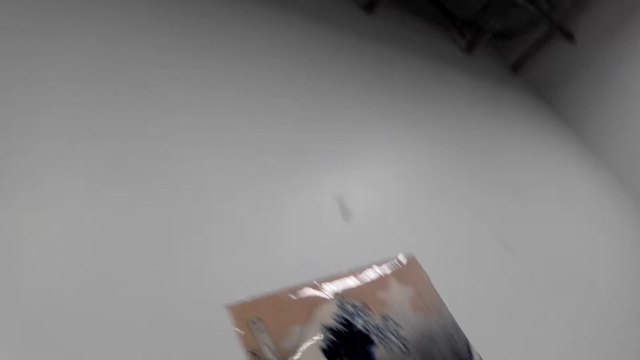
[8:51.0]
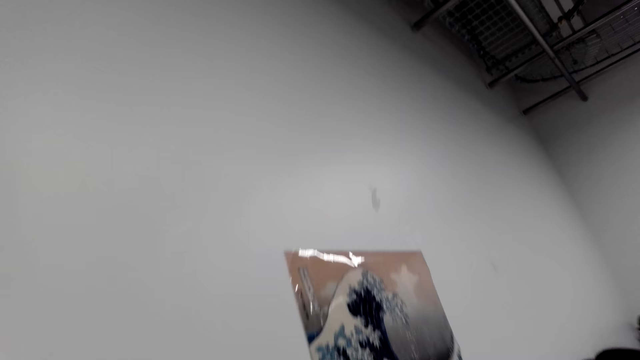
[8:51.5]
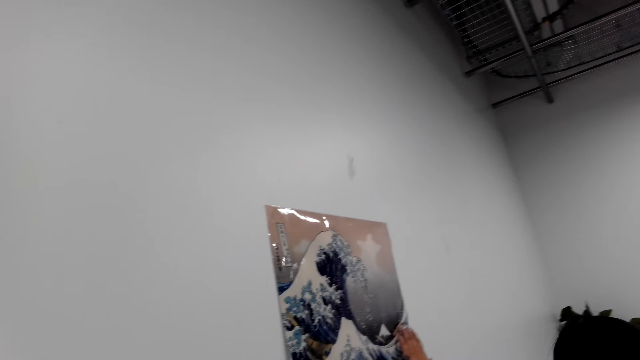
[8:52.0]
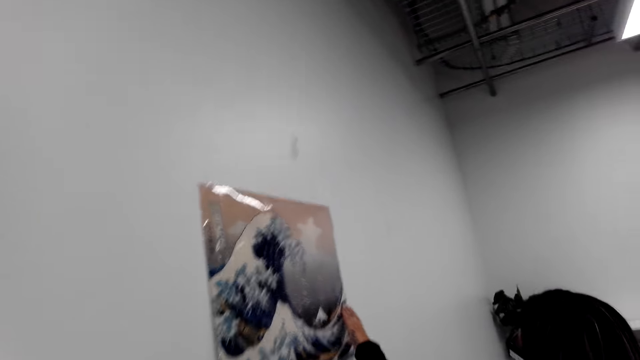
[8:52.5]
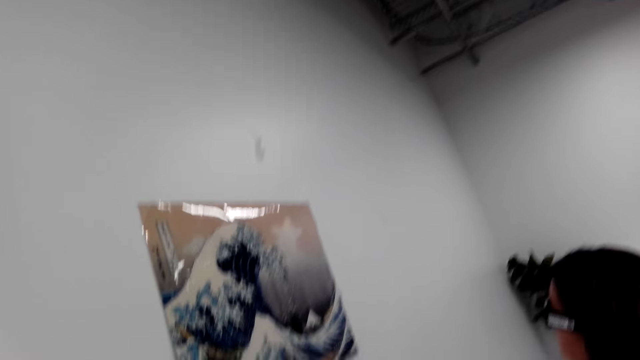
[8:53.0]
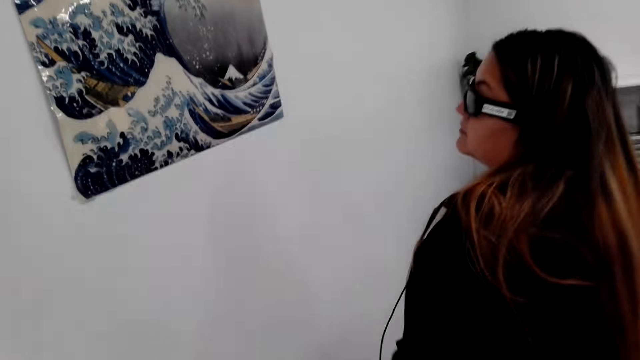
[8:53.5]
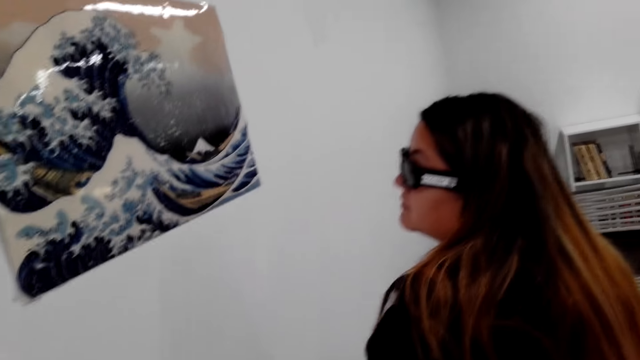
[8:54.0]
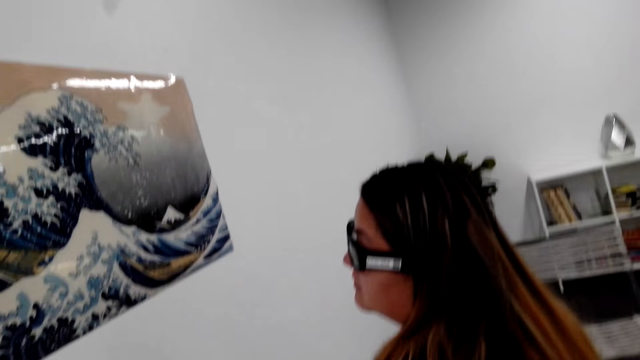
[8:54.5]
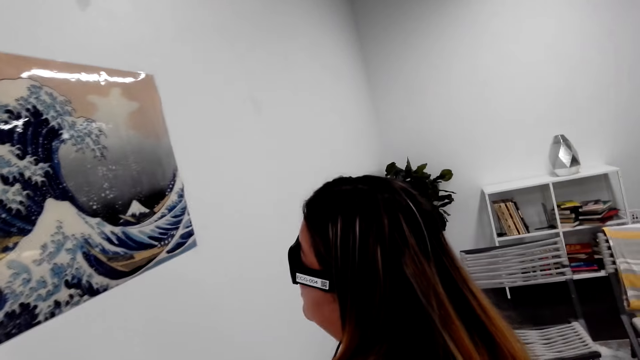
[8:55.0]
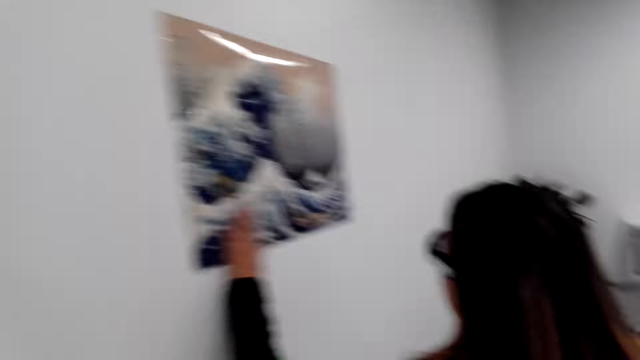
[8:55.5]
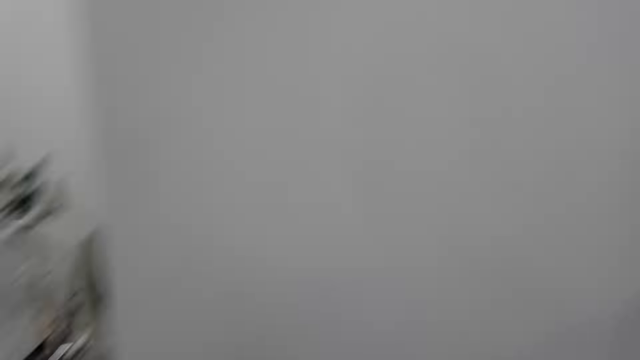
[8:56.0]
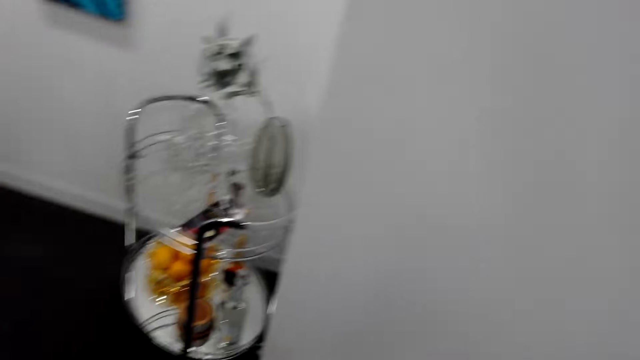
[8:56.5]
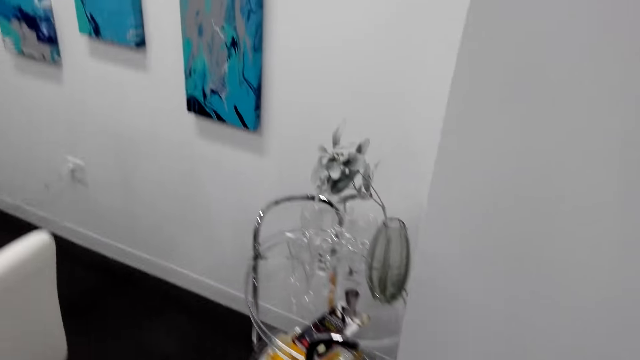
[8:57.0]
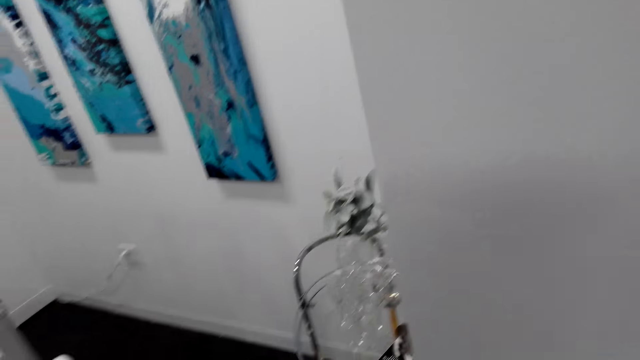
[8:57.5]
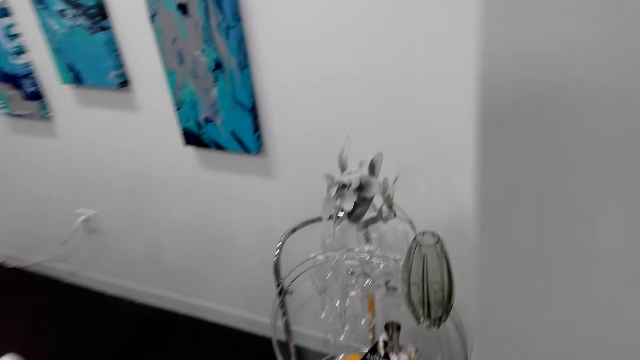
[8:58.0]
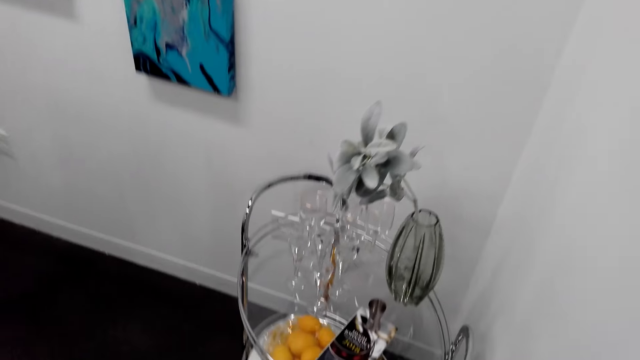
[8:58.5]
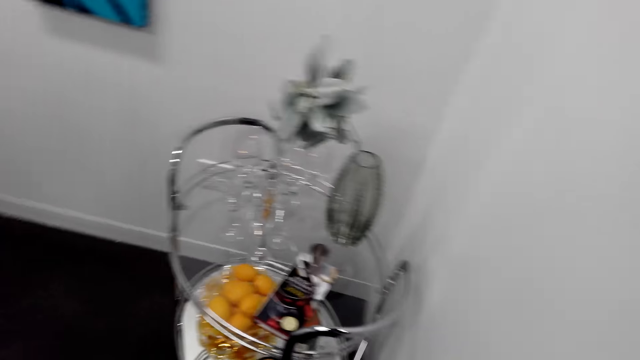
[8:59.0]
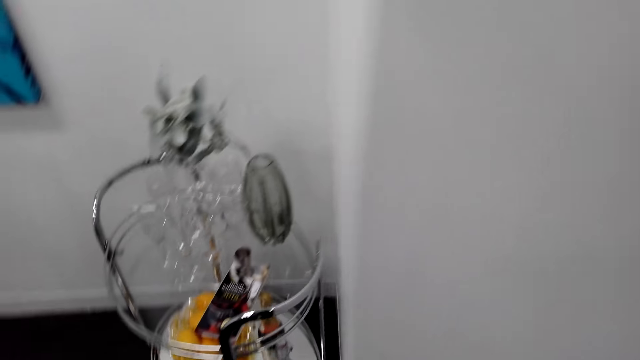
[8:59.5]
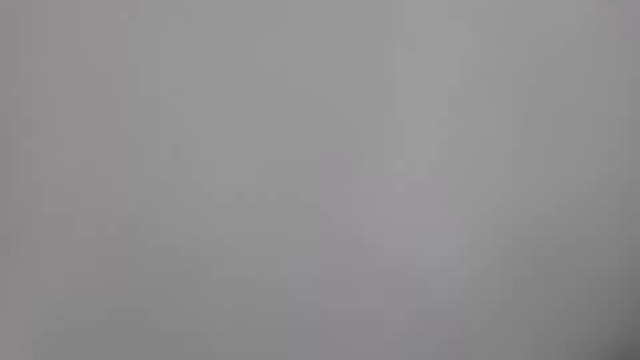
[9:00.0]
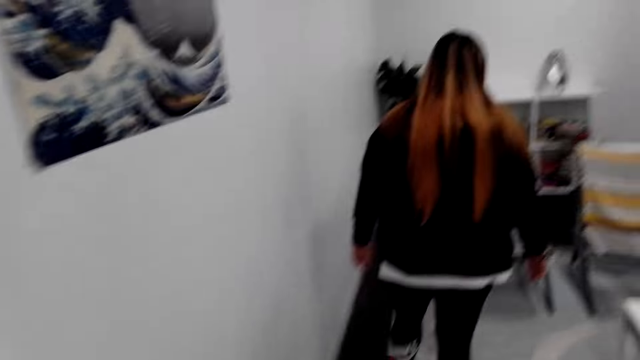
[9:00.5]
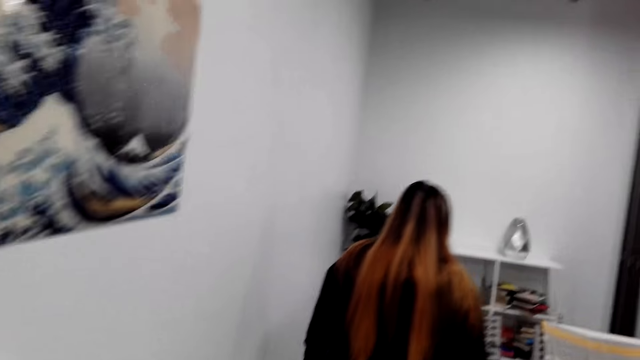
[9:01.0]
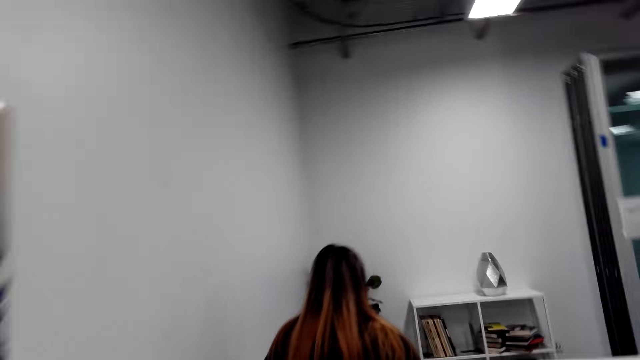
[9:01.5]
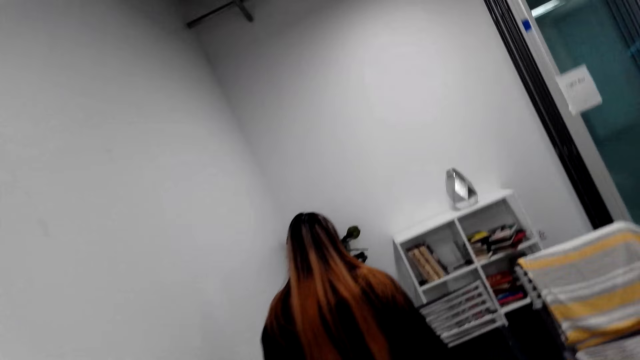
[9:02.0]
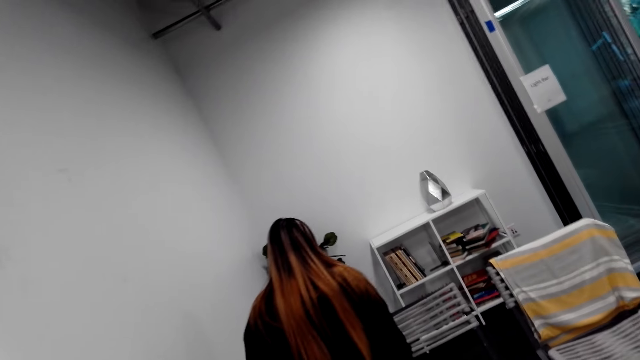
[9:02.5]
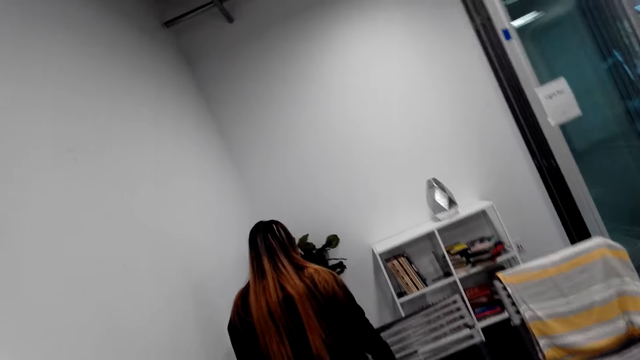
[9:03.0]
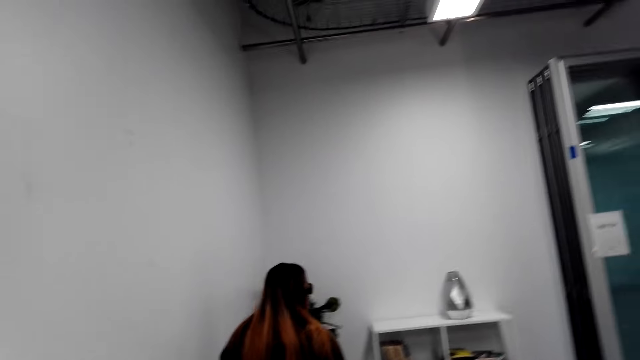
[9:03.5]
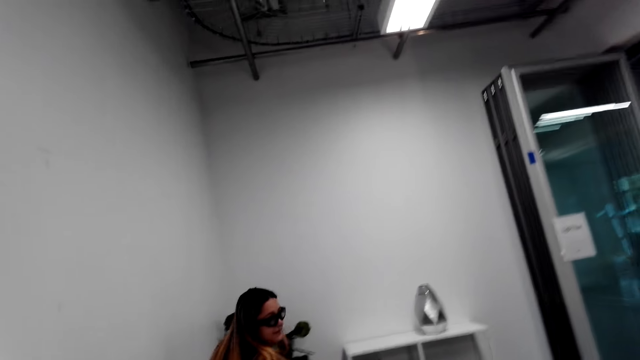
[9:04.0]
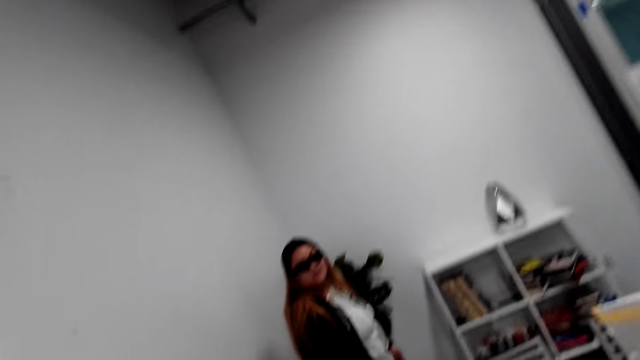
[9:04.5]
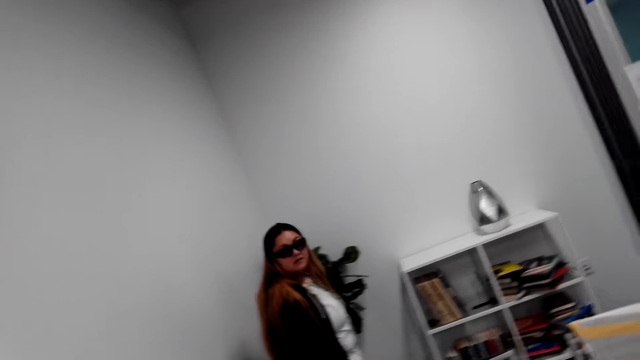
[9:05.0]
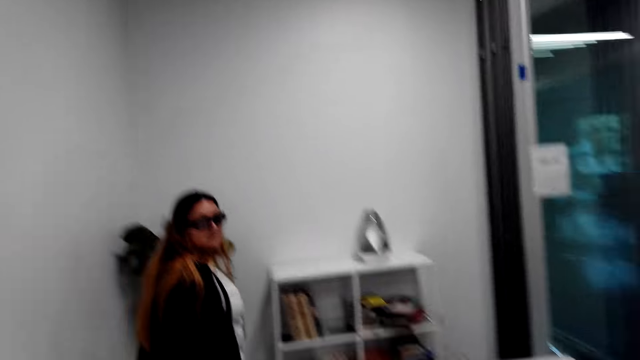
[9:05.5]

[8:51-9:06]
A lady touches the wall art with her left hand. The camera wearer looks at the wall. They walk around the room. The lady walks in the house.

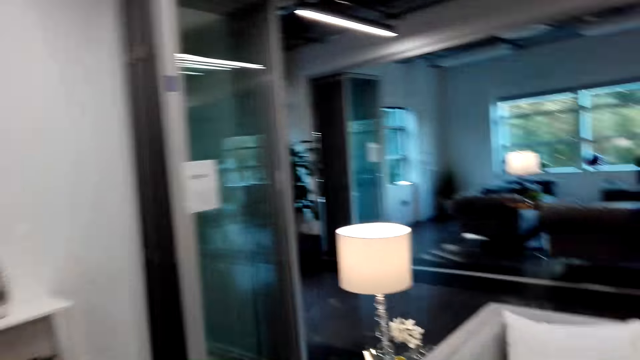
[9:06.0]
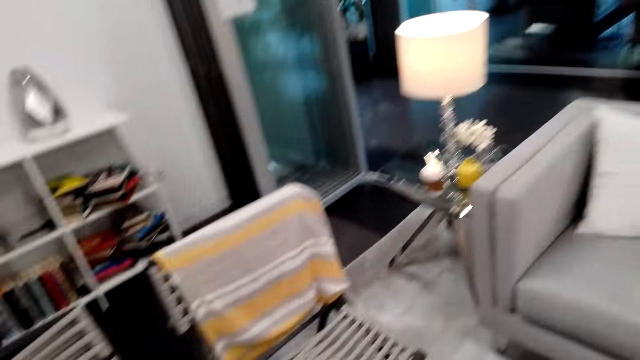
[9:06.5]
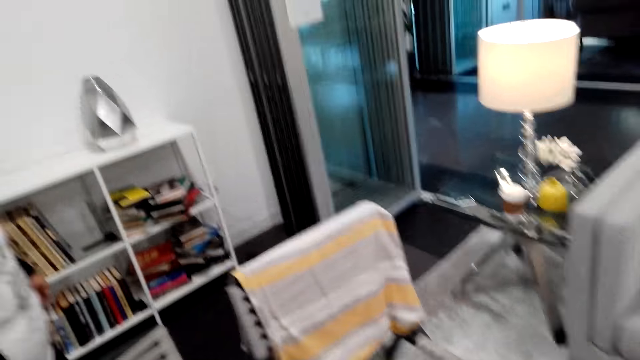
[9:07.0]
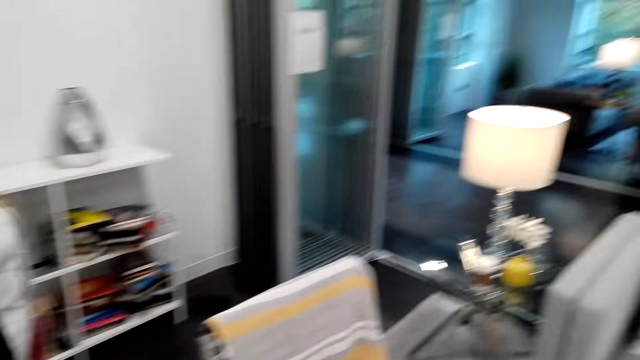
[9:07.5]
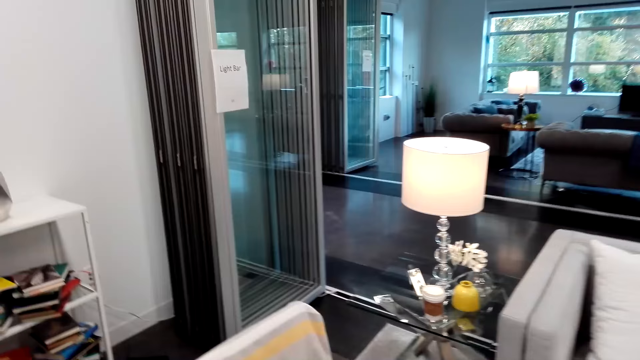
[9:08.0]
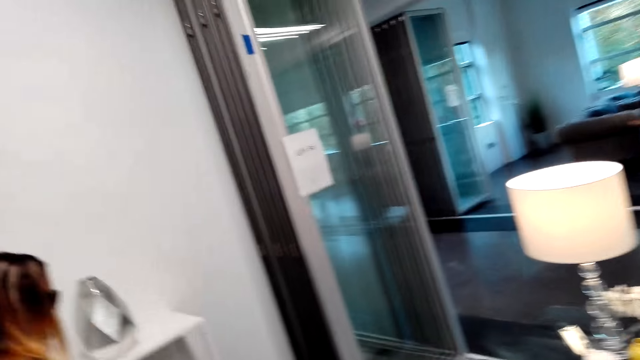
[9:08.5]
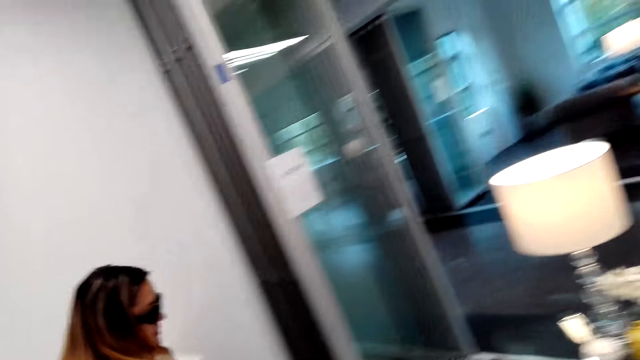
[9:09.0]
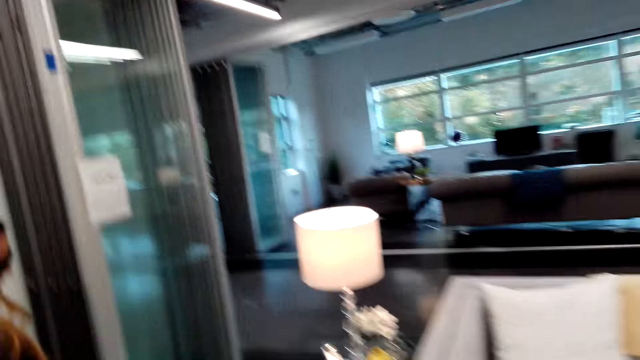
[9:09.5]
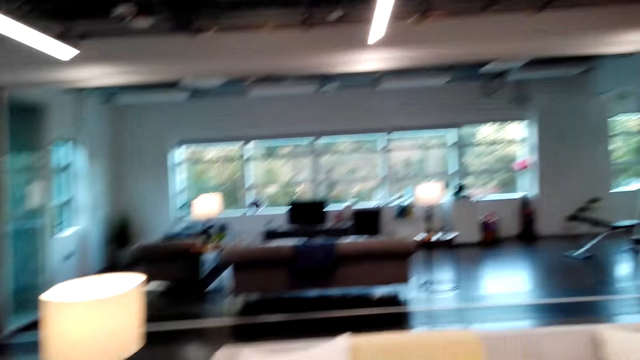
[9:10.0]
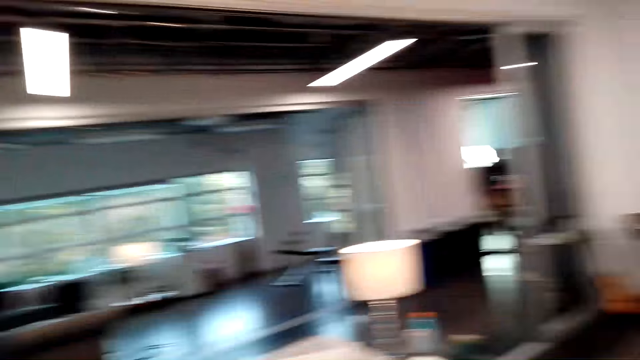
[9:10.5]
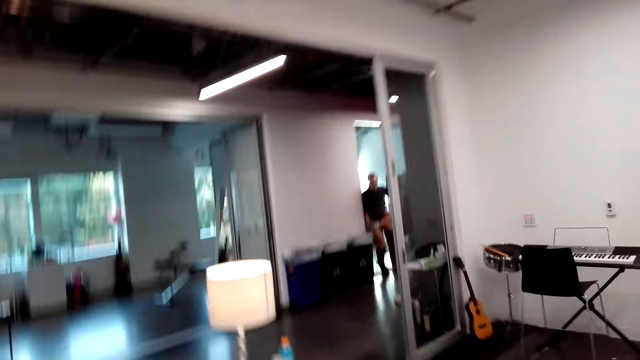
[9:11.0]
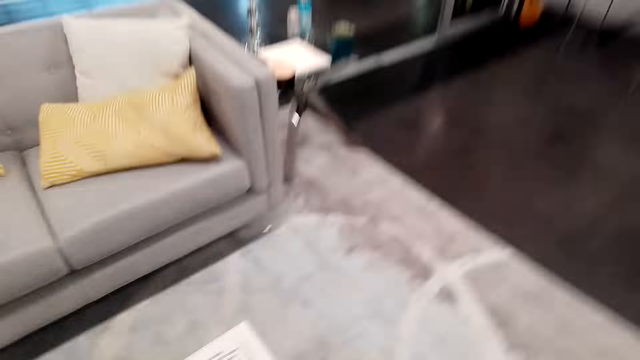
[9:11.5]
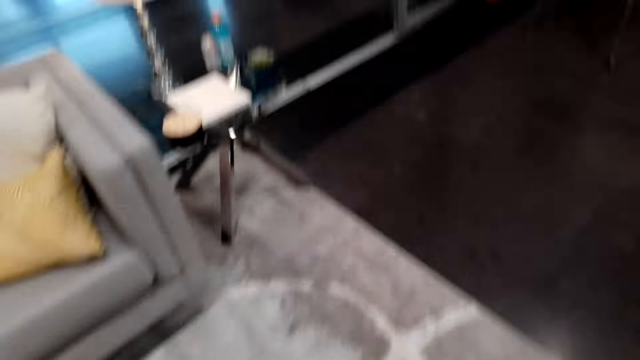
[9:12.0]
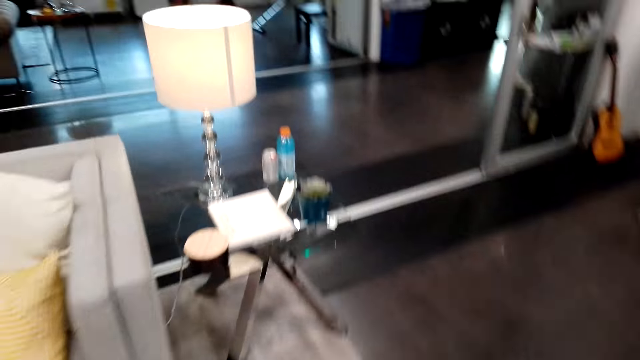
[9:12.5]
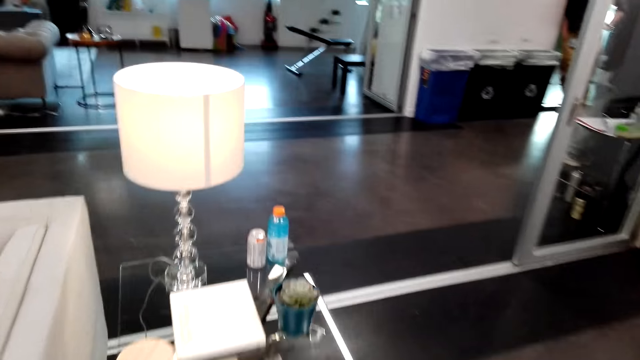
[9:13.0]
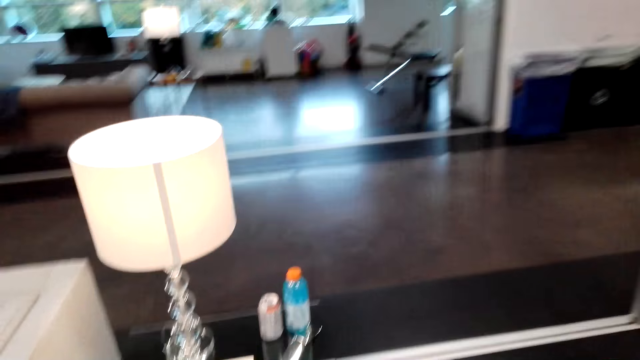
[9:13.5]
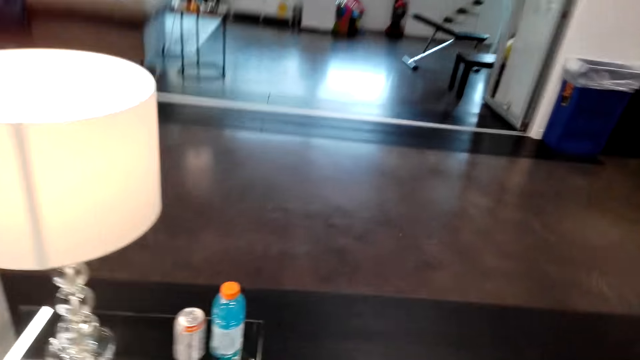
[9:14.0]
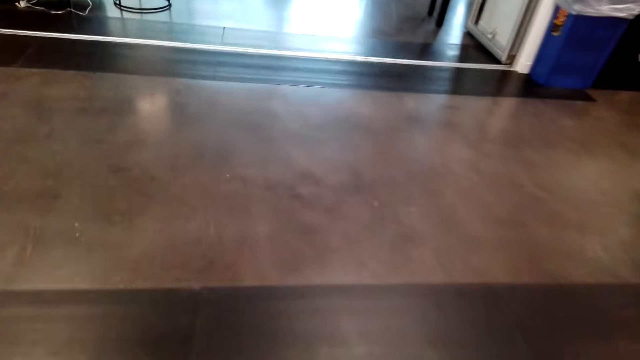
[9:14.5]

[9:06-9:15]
The camera wearer picks up a book. They walk in the house.
